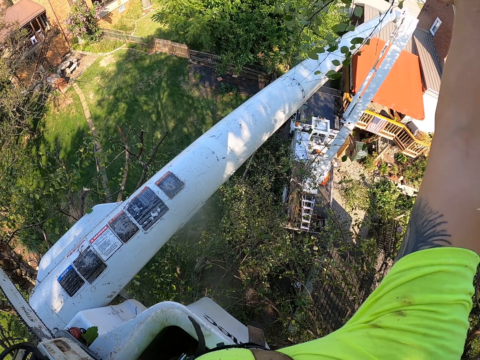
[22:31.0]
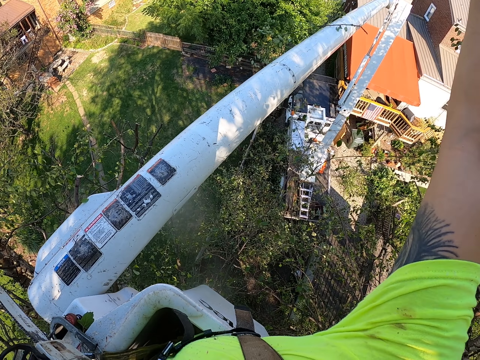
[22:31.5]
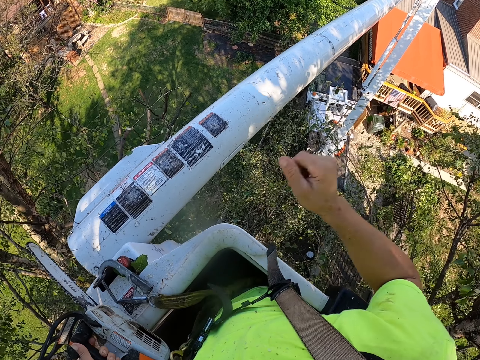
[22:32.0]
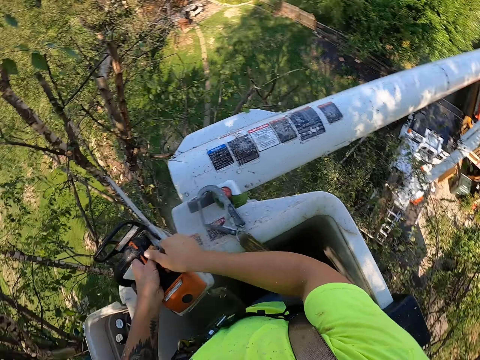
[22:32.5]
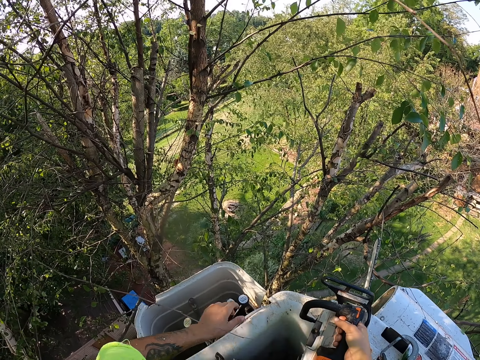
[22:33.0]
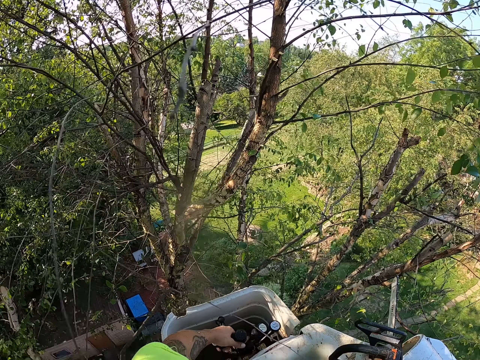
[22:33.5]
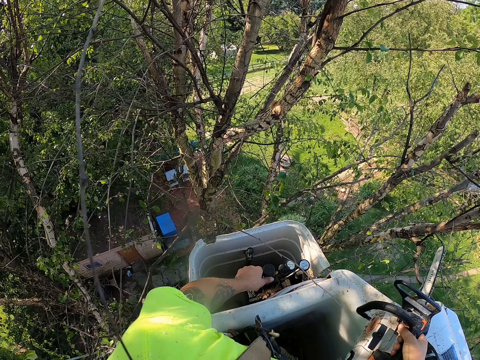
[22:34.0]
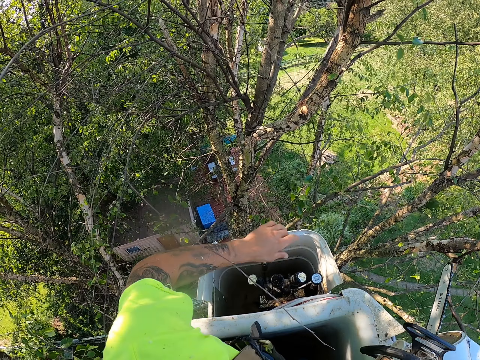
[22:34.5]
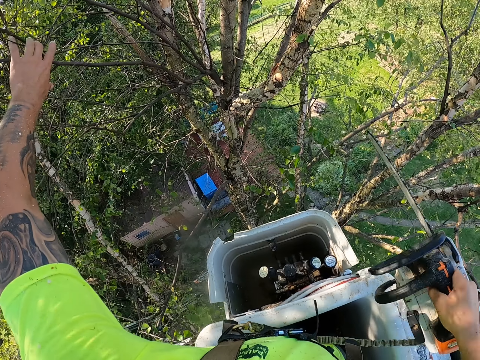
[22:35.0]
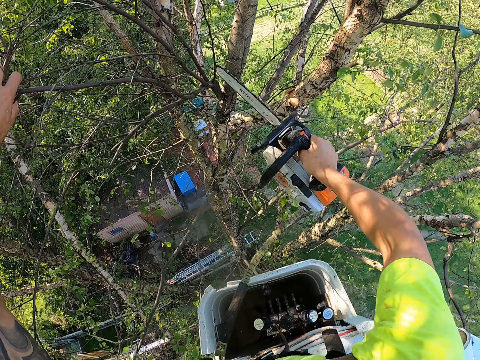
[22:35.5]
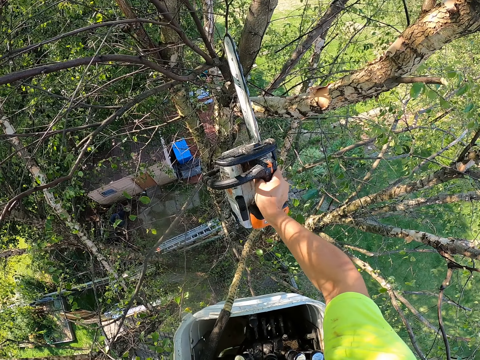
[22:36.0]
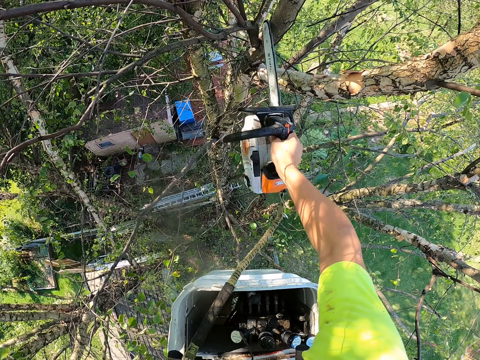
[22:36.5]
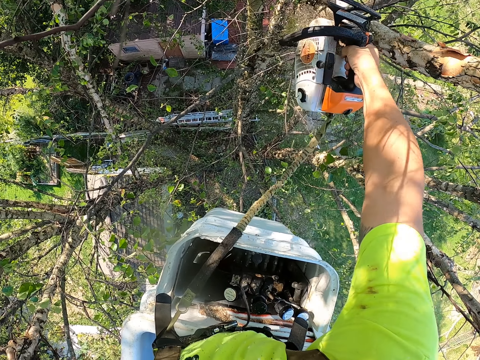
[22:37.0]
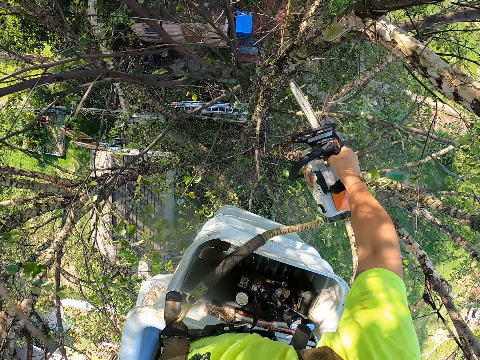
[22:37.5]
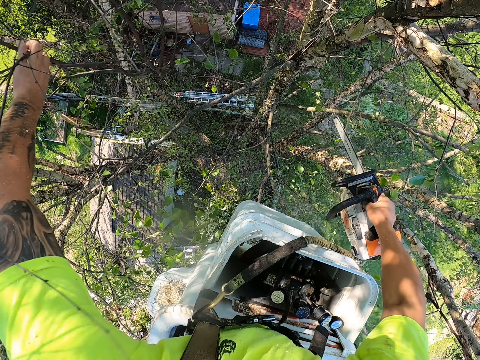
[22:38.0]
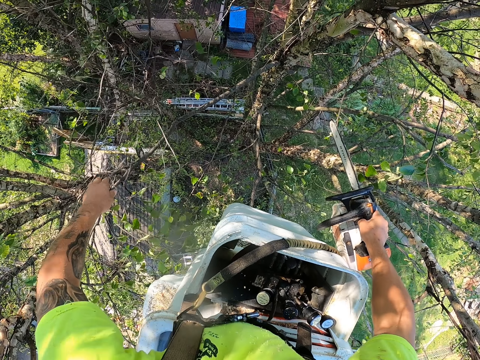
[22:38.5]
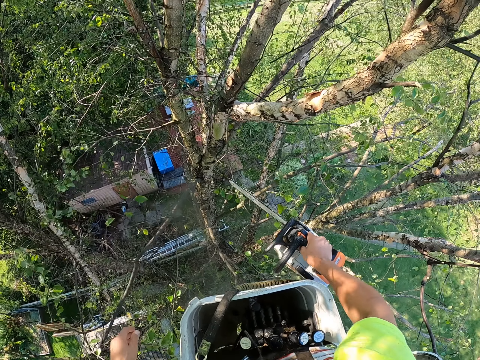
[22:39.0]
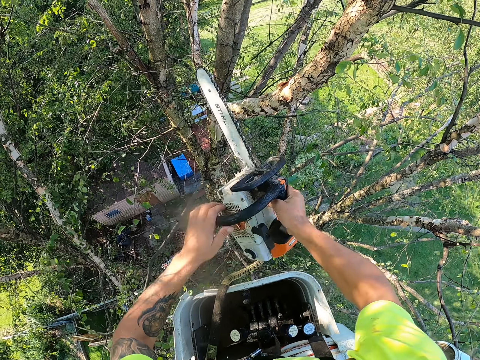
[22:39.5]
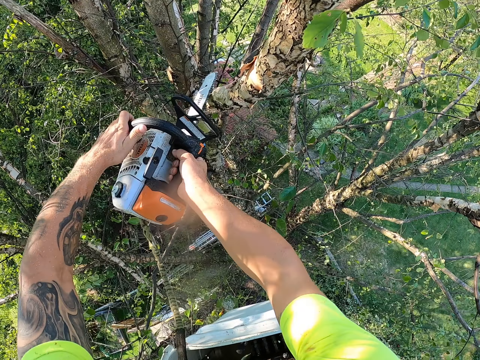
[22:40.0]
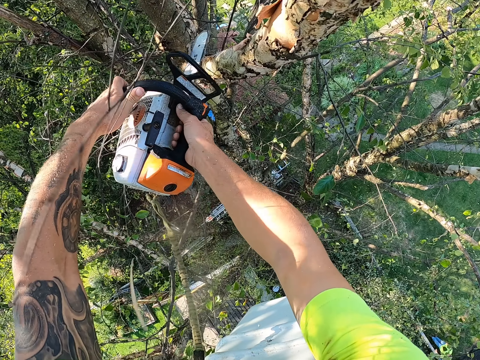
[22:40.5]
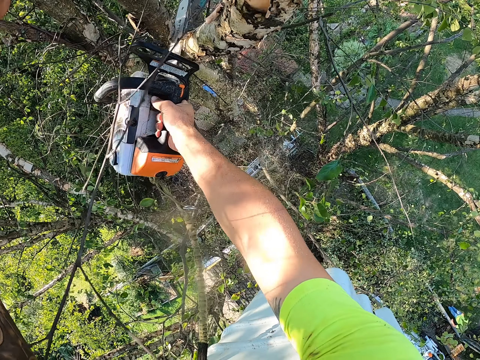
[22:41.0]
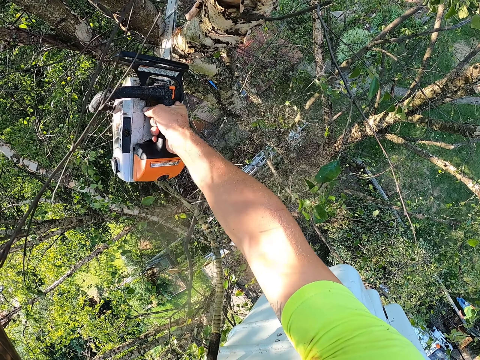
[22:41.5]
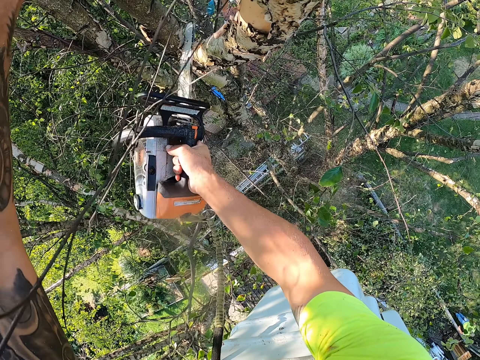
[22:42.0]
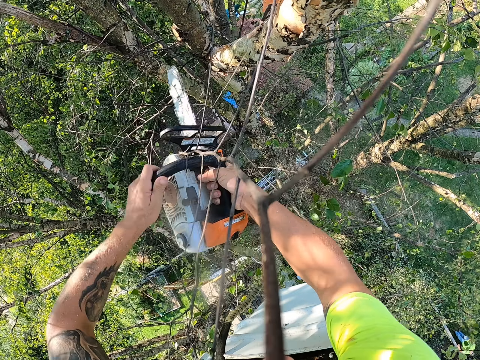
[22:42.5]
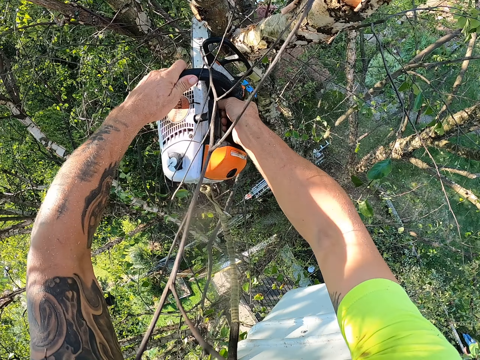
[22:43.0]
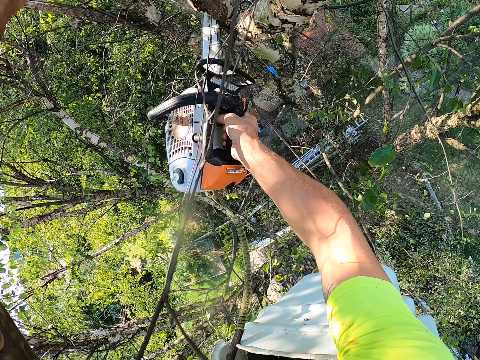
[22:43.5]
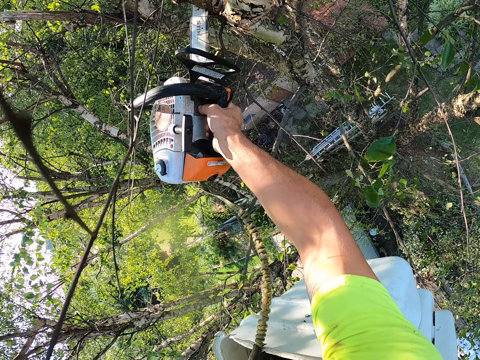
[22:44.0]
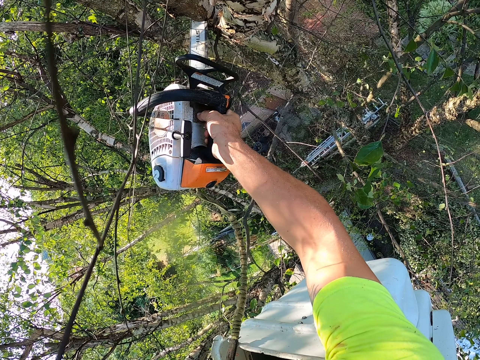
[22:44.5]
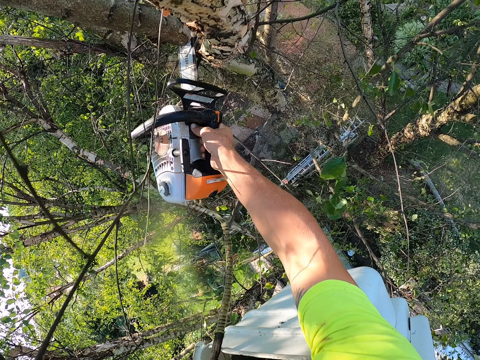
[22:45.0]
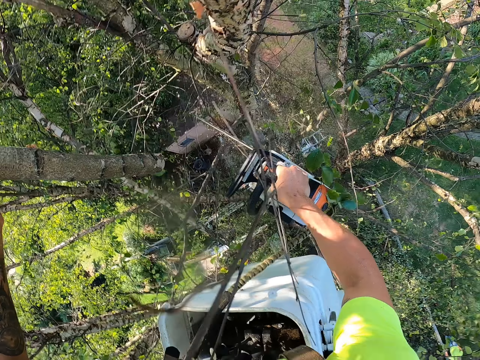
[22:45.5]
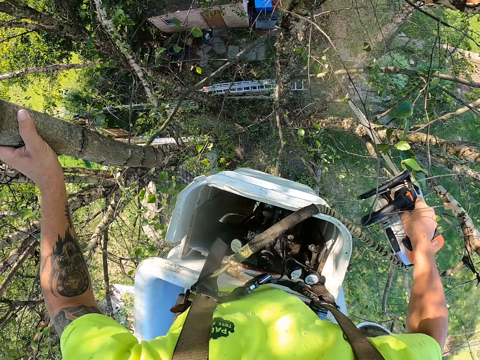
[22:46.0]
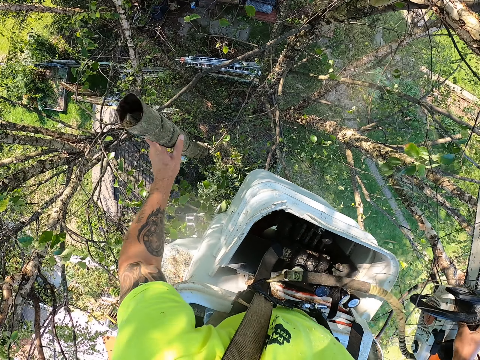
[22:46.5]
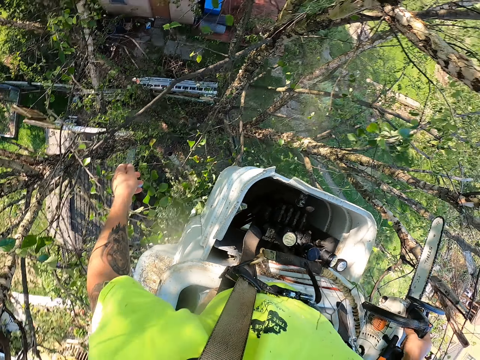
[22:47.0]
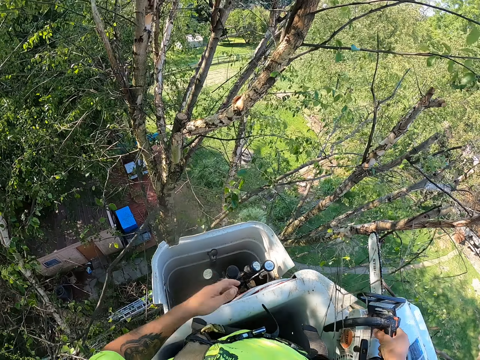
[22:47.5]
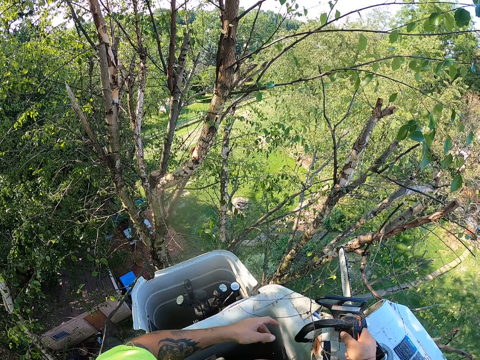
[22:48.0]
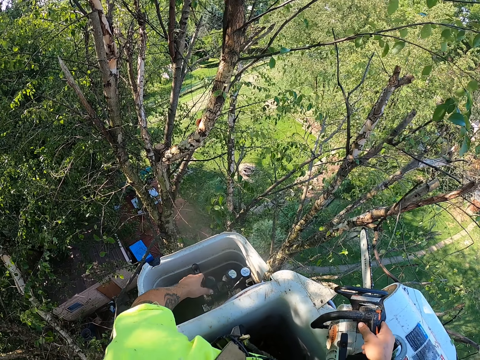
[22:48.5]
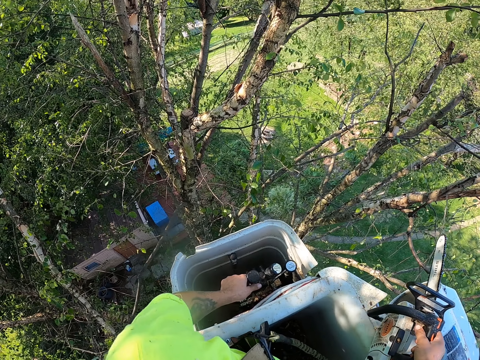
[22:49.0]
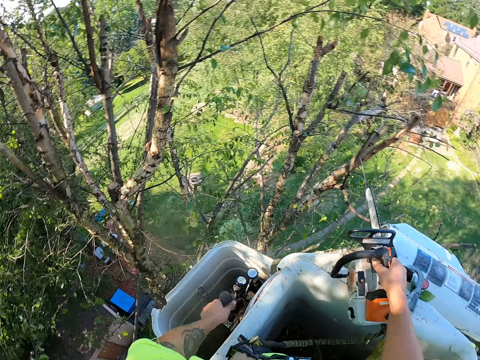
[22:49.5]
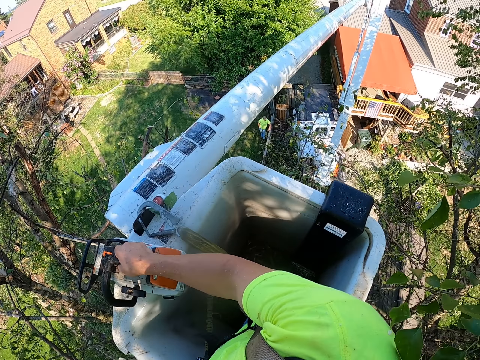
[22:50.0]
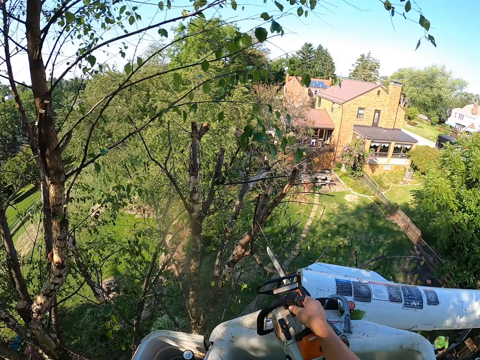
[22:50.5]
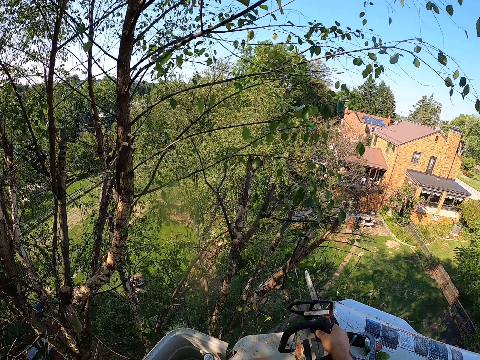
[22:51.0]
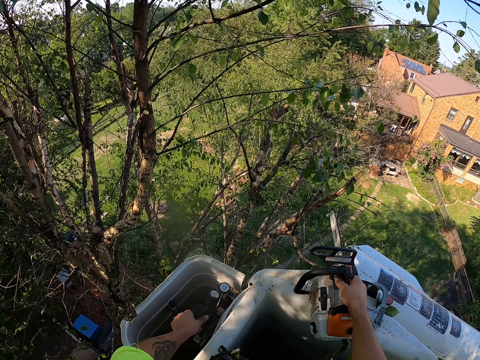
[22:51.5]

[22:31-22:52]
The camera wearer throws the tree branches in his right hand to the ground. He transfers the chain saw from his left hand to his right hand. He operates the tree bucket truck with his left hand. He holds a tree branch on the tree with his left hand. He cuts the tree branch from the tree with the chain saw in his right hand. He throws the tree branch in his left hand to the ground. He holds the chain saw with both hands. He cuts some tree branches from the tree with the chain saw in both hands. He holds the tree branch in his left hand. He drops the tree branch in his left hand on the ground. He operates the controls of the boom lift with his left hand. He adjusts the lifter.

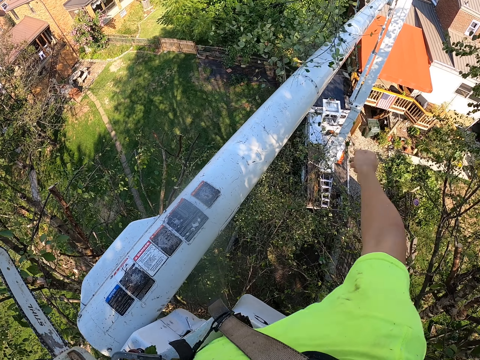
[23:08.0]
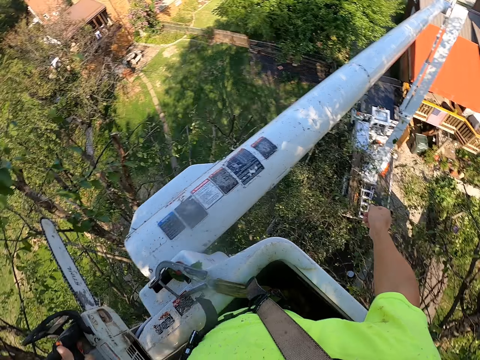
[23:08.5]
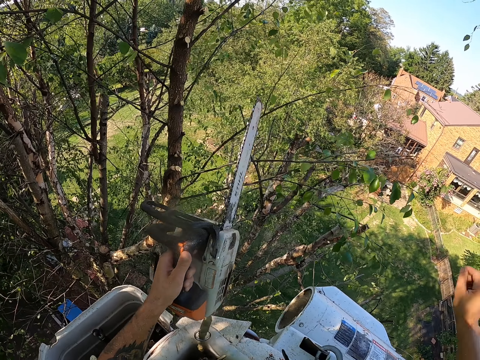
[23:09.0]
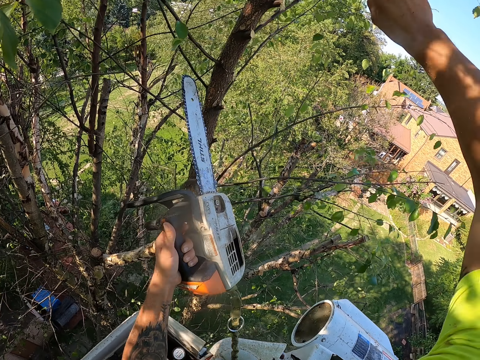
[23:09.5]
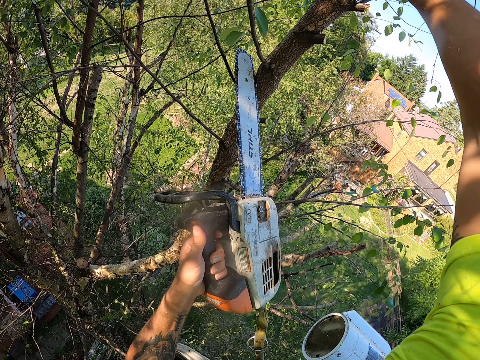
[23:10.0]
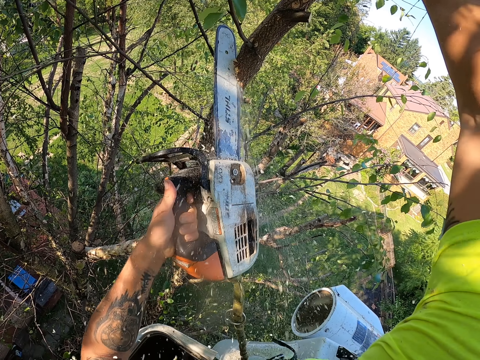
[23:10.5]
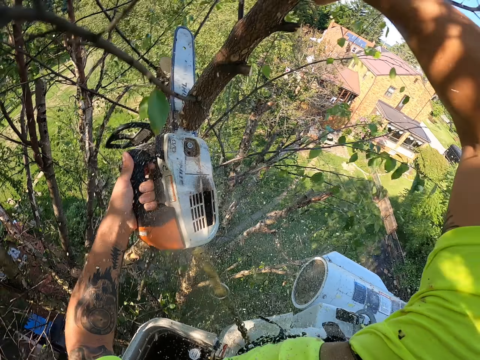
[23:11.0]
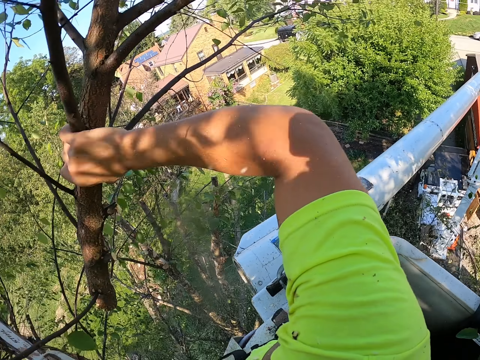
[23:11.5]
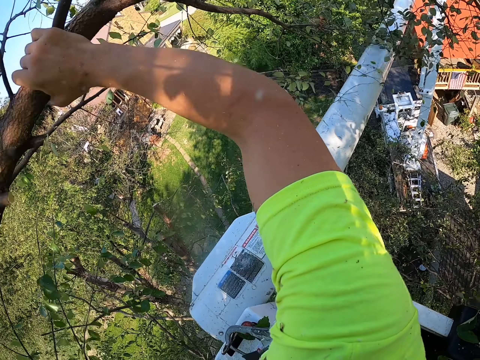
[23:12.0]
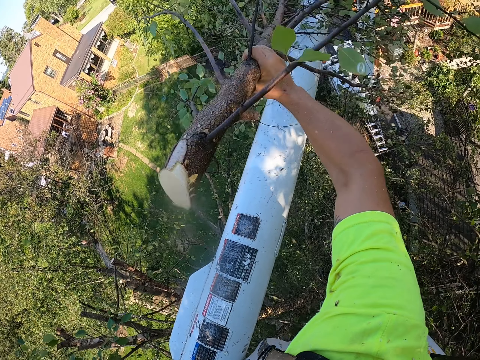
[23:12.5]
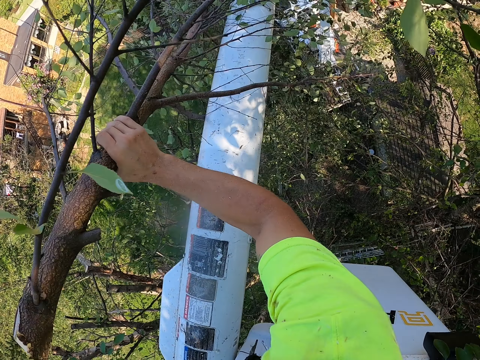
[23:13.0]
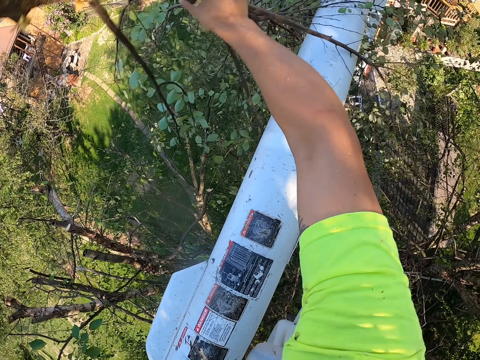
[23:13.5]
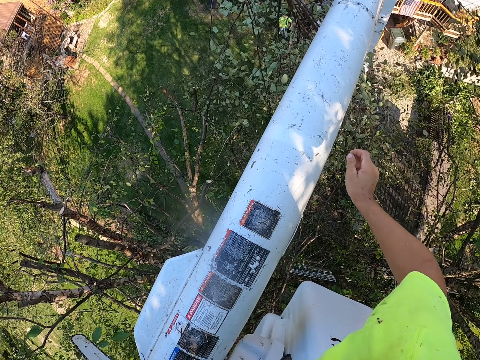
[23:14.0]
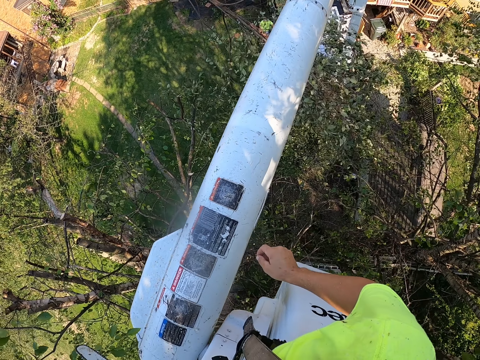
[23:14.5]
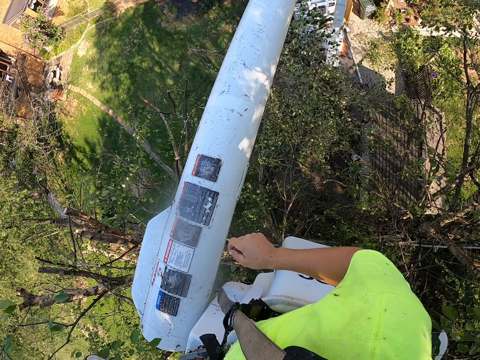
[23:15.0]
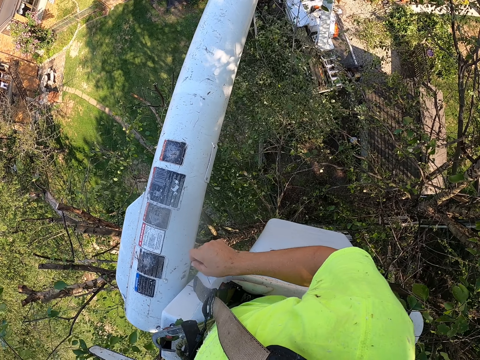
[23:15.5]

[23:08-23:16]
The camera wearer holds a tree branch of the tree in his right hand. He cuts the tree branch in his right hand from the tree with the chainsaw in his left hand. He throws the tree branch in his right hand towards the ground.
